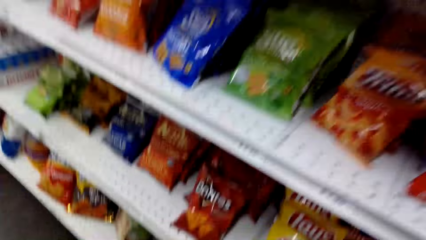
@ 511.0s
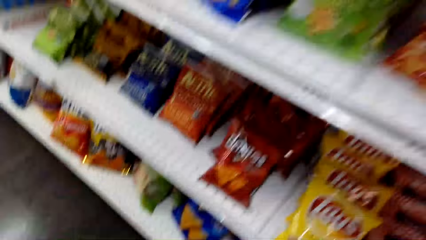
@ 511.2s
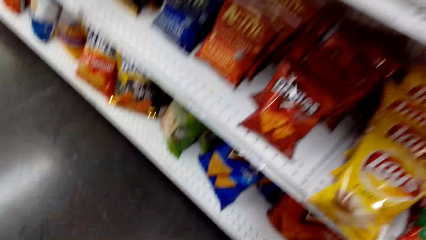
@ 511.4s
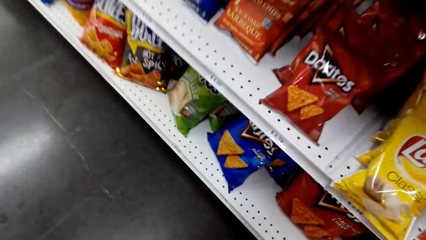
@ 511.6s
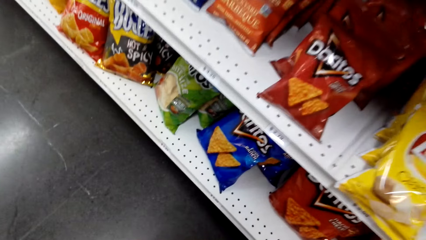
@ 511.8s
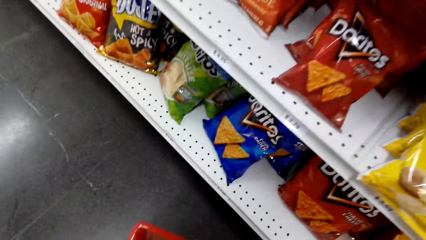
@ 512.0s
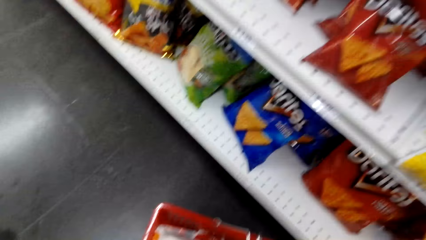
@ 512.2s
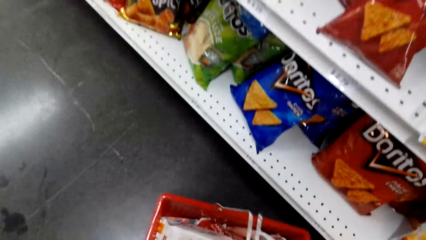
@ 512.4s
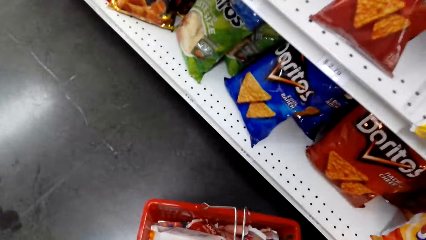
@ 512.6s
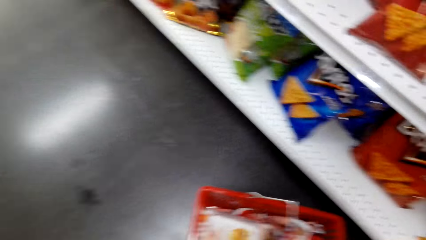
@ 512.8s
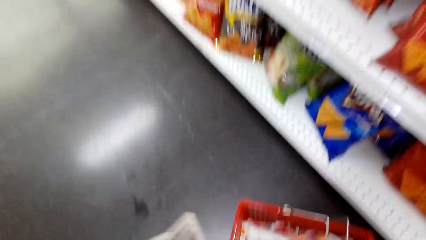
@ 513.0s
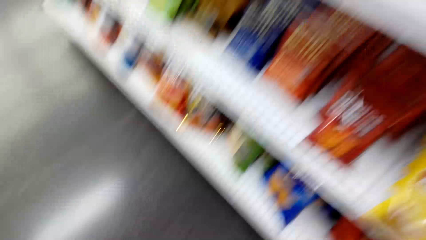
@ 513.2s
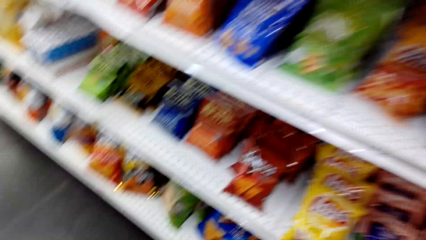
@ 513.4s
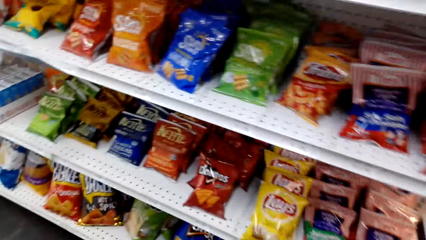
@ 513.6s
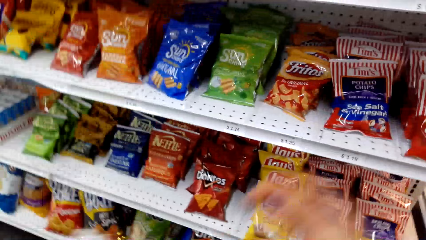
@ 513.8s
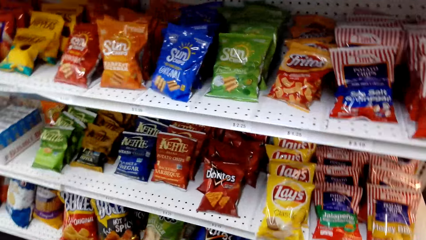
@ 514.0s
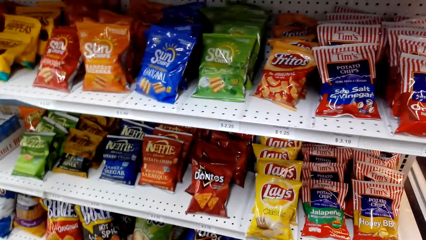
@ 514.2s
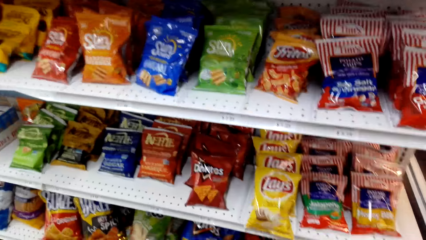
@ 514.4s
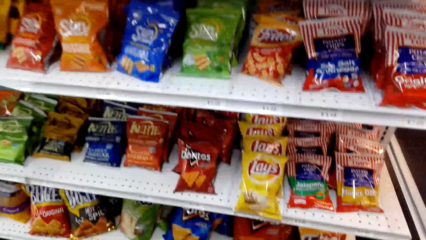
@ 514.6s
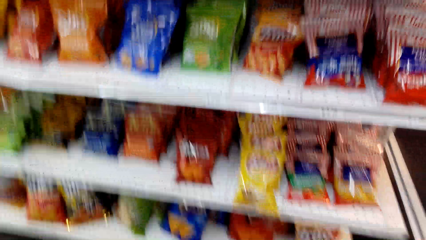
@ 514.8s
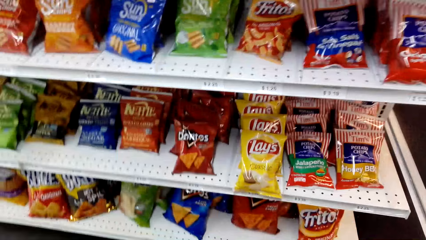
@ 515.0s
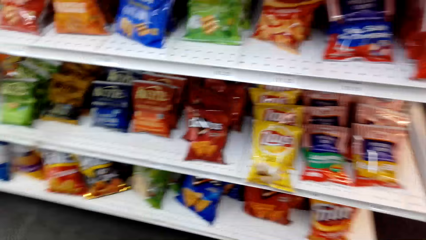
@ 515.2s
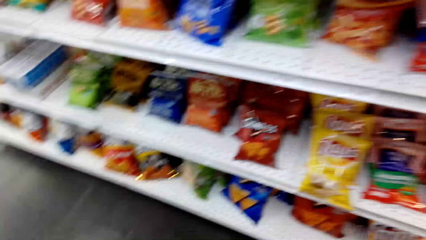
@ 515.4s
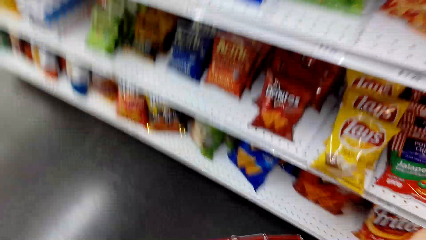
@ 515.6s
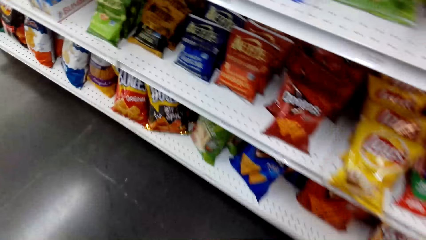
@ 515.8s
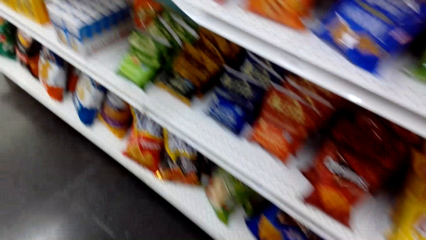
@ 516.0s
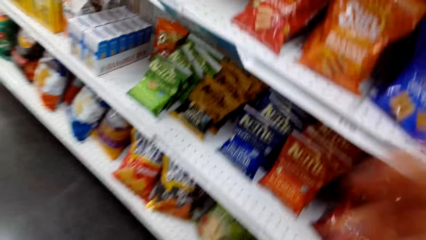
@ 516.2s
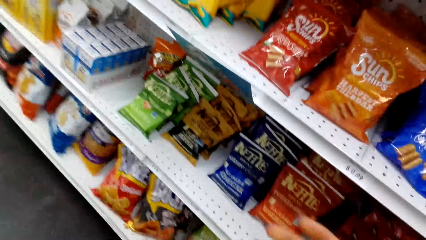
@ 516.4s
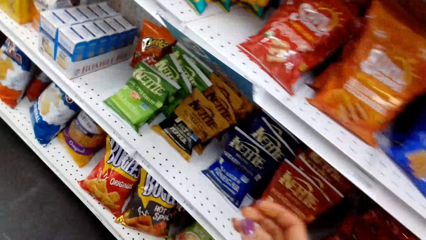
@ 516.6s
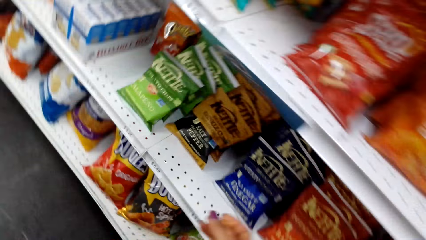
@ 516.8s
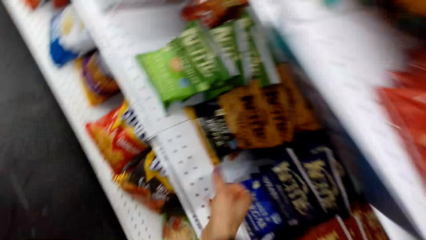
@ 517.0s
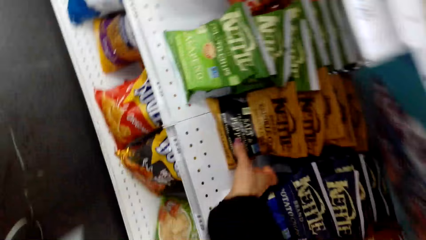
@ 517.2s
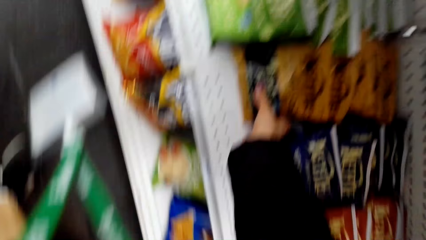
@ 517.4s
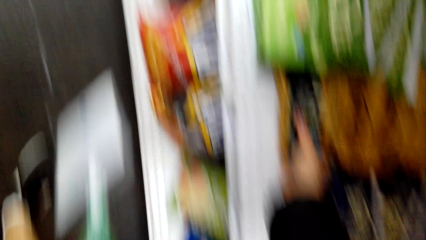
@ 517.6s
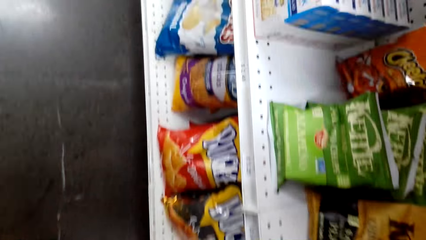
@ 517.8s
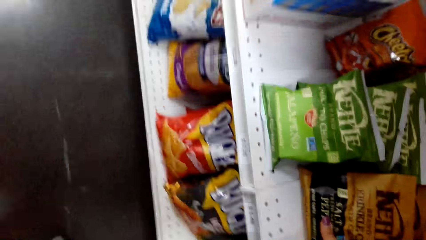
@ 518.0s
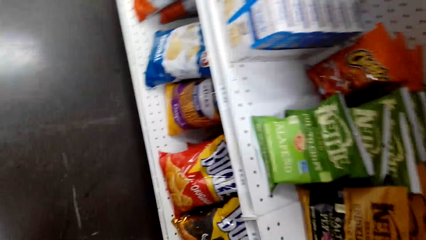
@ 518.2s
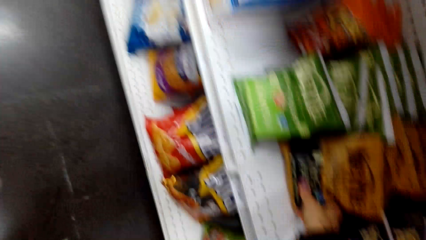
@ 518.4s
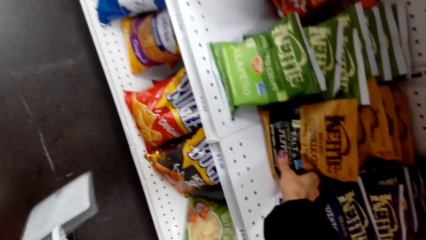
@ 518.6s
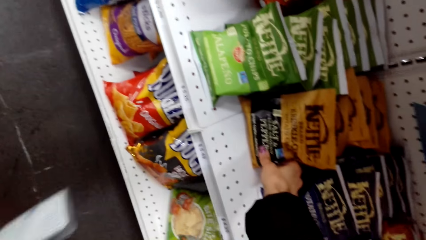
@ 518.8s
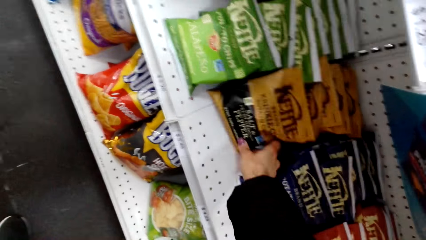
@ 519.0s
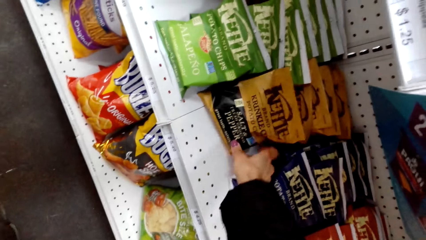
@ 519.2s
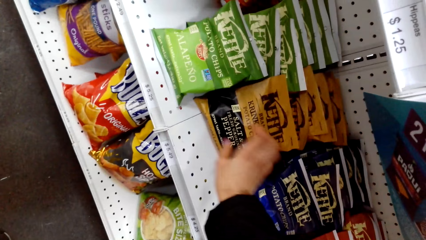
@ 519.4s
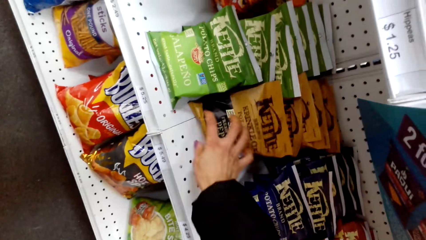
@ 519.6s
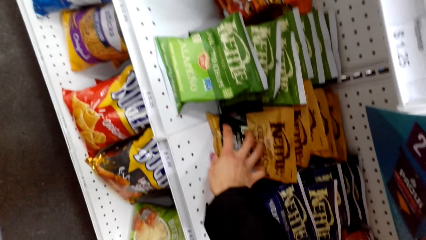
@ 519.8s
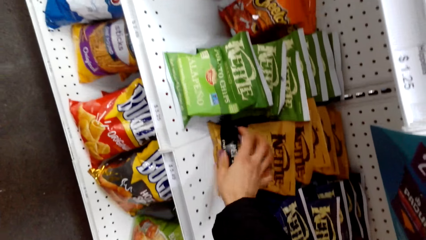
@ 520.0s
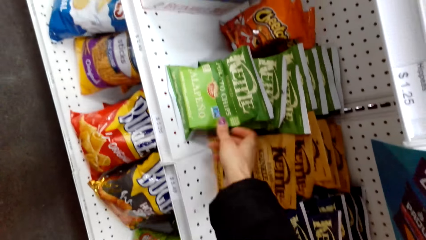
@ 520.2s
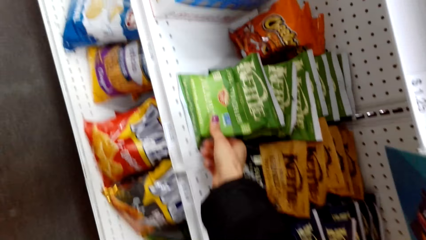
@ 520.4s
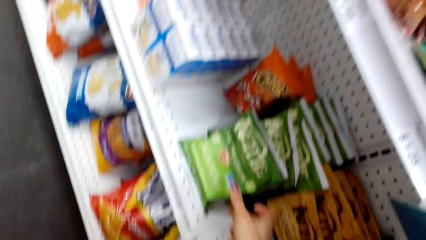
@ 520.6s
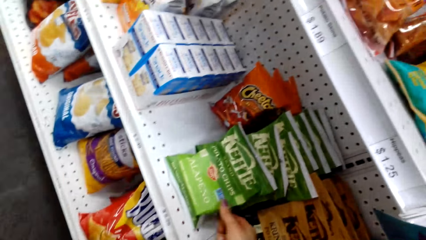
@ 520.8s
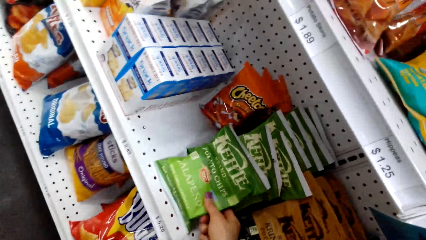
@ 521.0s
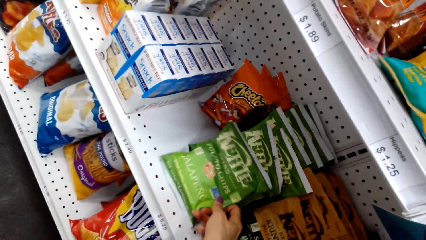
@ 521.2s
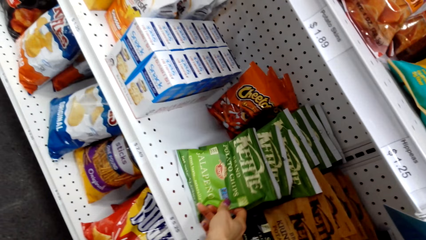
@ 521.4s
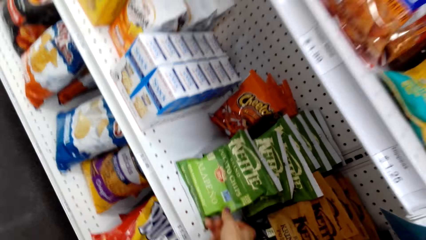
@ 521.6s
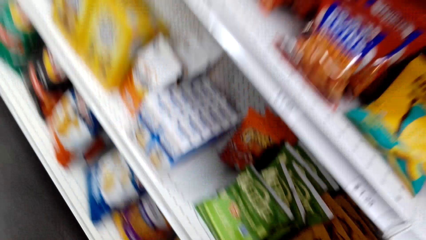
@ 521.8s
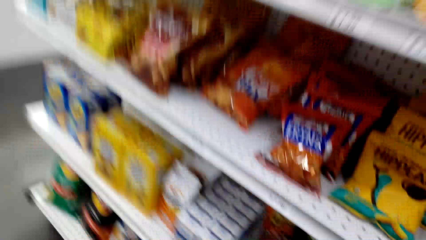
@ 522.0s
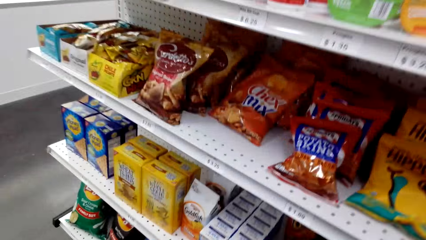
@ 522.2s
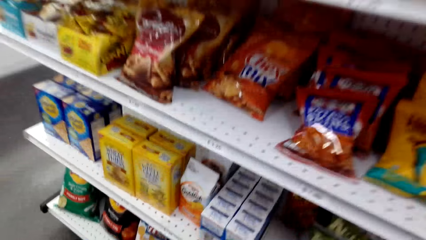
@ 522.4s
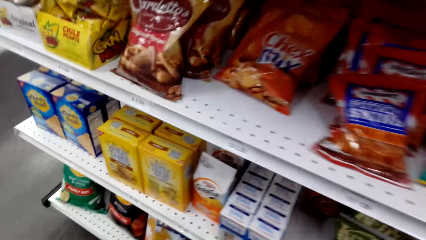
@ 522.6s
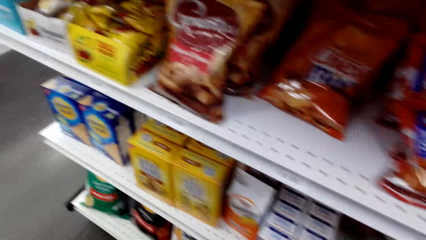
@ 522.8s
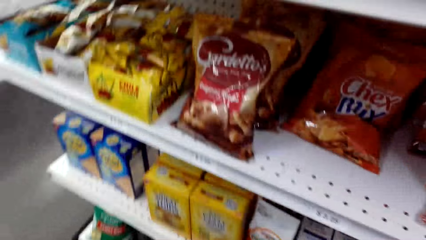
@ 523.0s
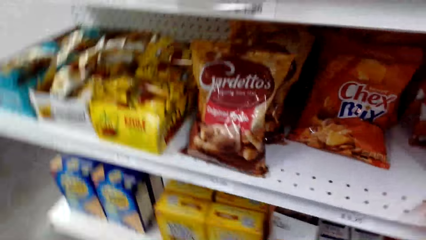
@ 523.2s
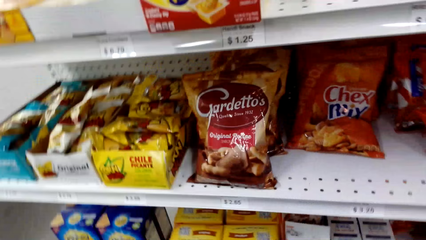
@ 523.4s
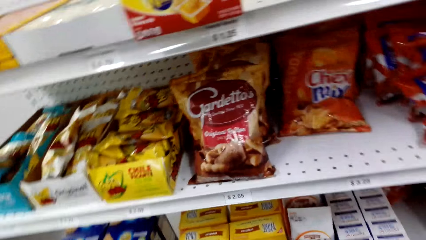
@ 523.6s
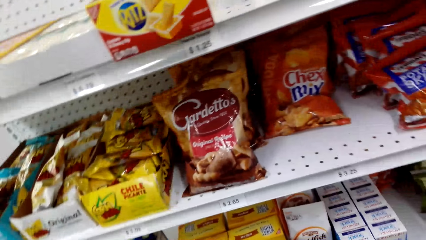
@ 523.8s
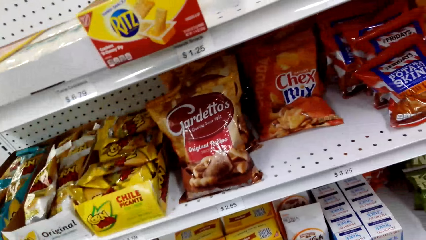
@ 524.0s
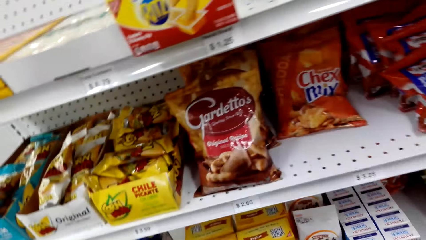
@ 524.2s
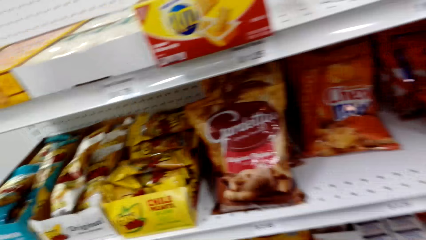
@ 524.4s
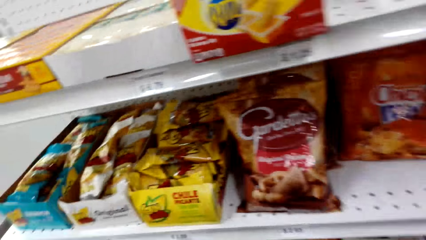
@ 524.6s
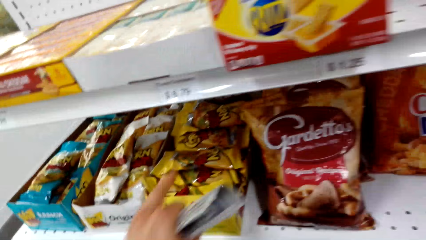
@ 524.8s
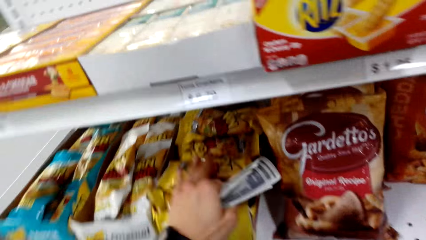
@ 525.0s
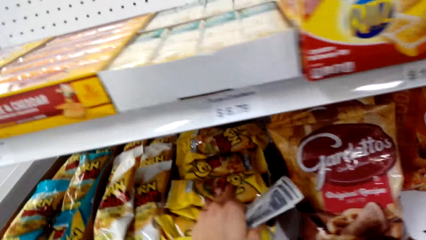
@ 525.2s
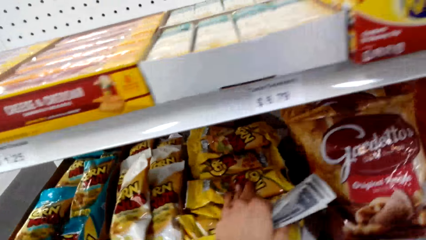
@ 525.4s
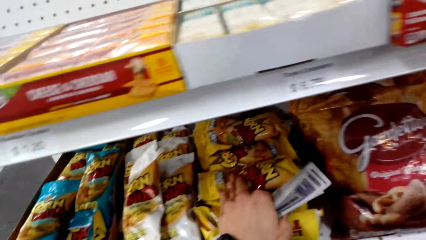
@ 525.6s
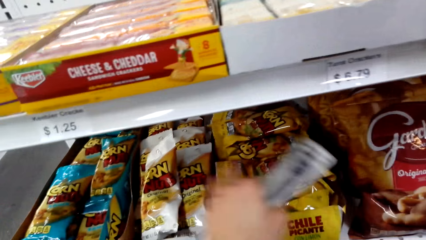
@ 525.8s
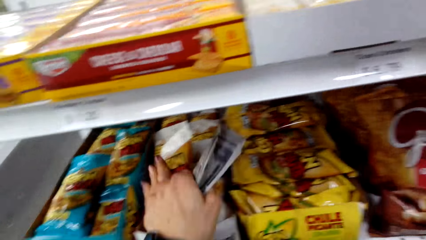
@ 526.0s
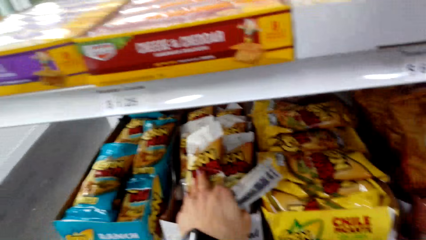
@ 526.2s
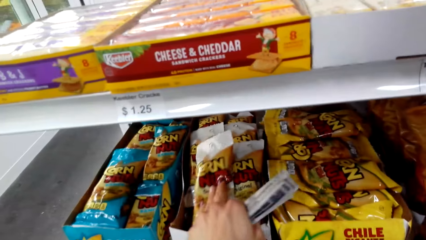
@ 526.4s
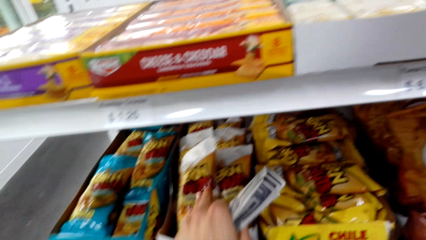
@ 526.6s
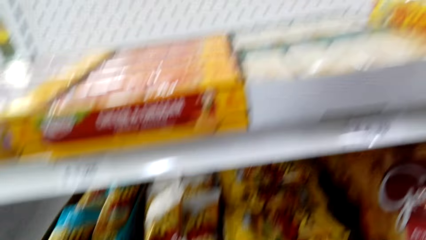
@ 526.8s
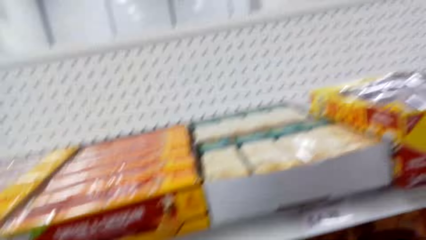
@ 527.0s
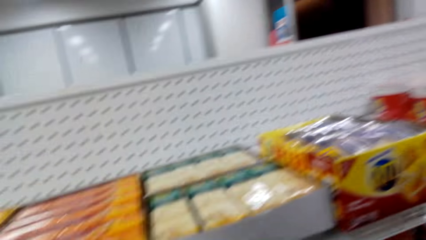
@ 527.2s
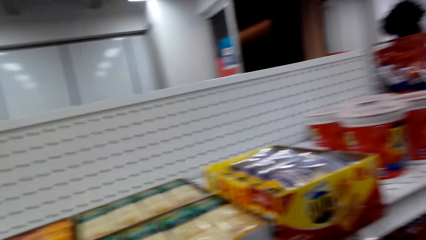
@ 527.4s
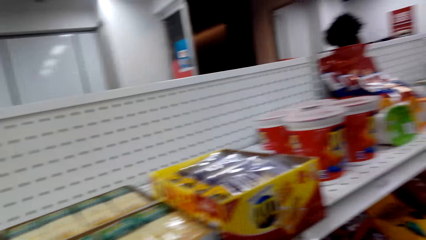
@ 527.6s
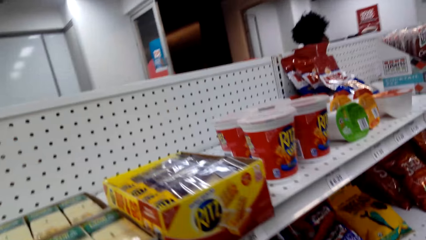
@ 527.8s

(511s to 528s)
The camera wearer looks at the shelf. They put the shopping basket on the floor. They look at the shelf. They touch something. They hold Kettle Potato Chips from the shelf. They push the Kettle Potato Chips on the shelf. They look at the shelf. They hold an object from the shelf. They touch something.
